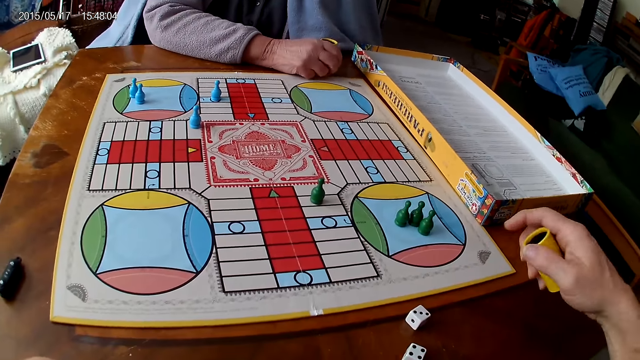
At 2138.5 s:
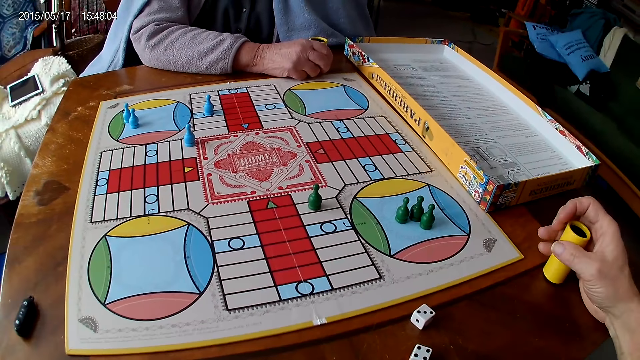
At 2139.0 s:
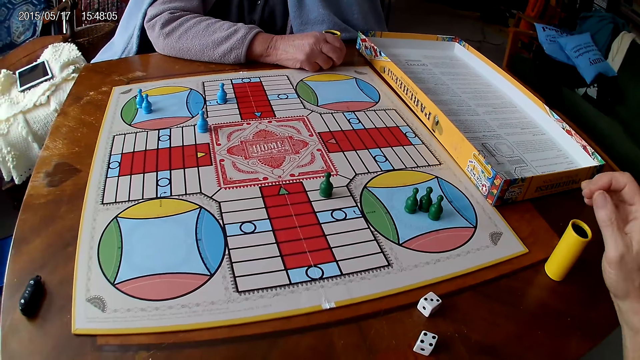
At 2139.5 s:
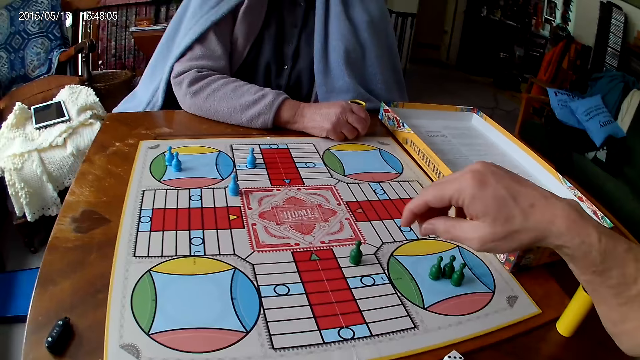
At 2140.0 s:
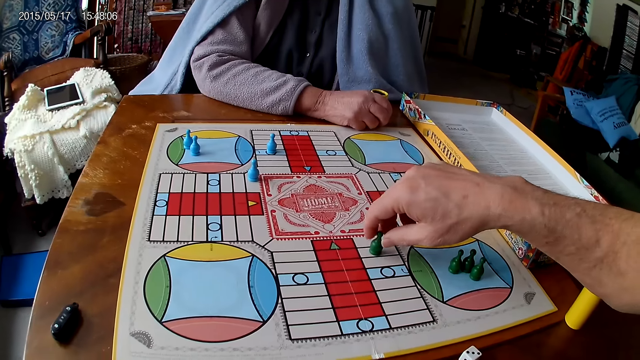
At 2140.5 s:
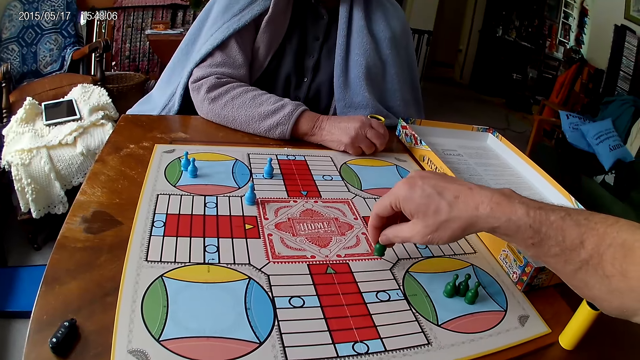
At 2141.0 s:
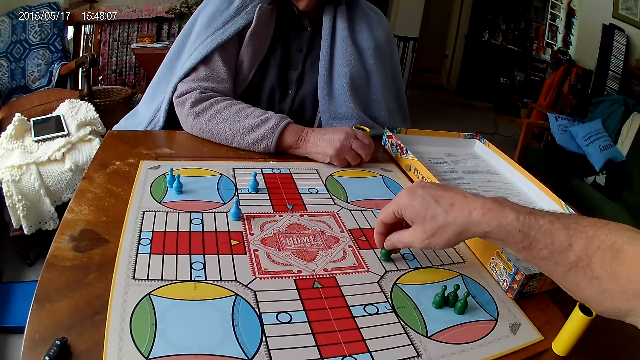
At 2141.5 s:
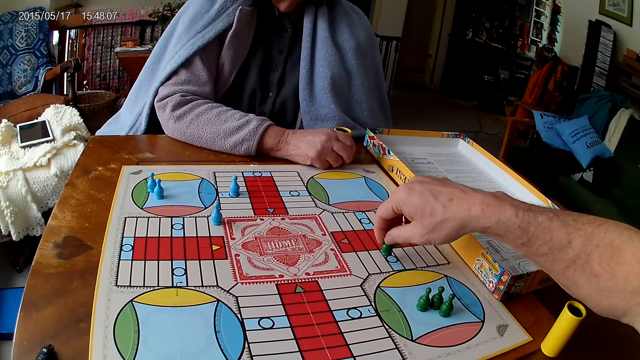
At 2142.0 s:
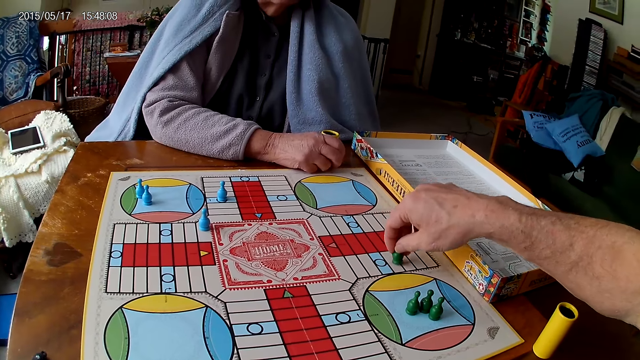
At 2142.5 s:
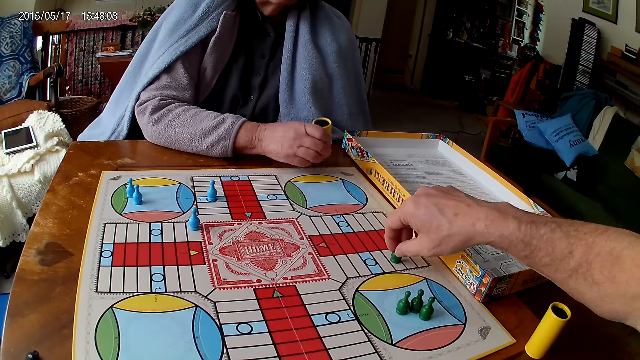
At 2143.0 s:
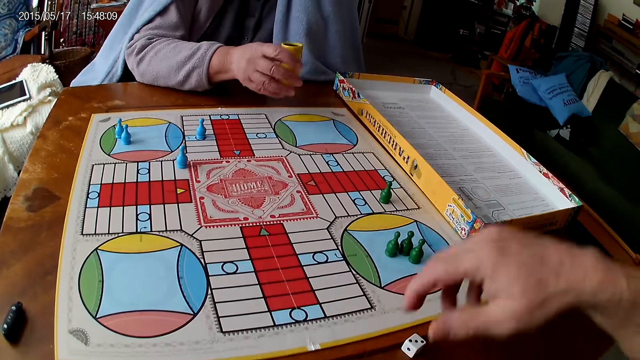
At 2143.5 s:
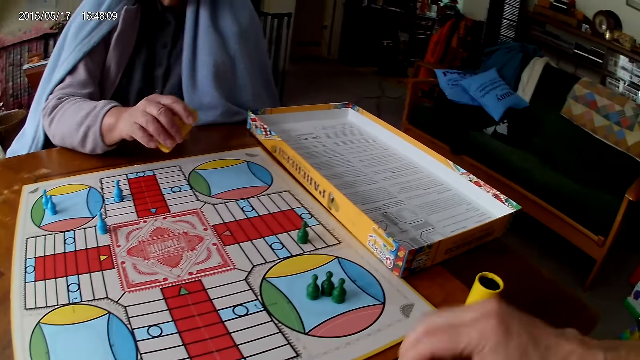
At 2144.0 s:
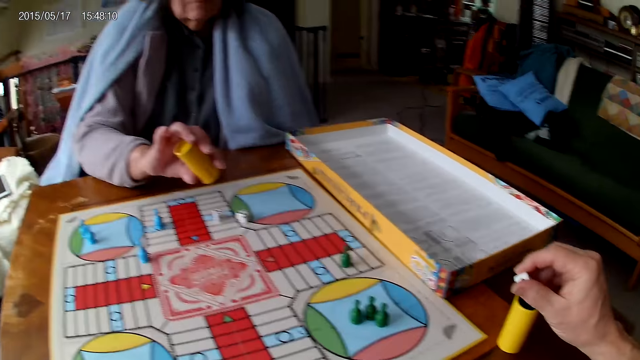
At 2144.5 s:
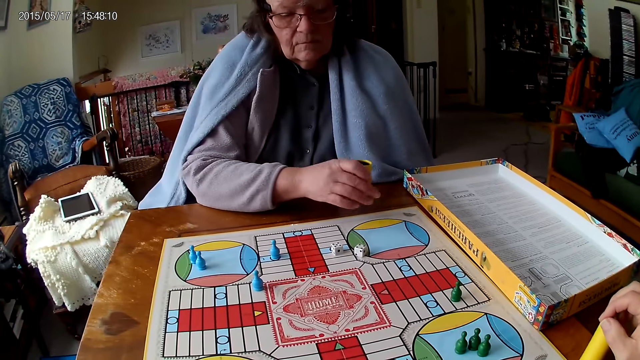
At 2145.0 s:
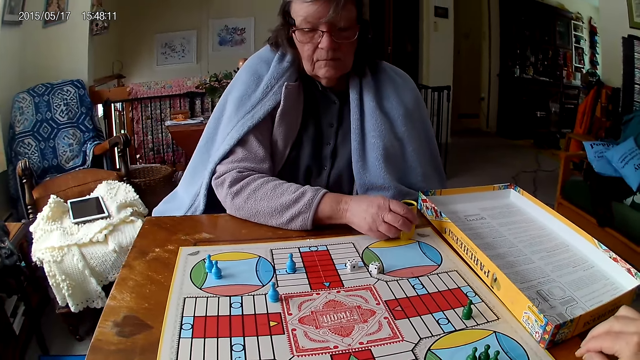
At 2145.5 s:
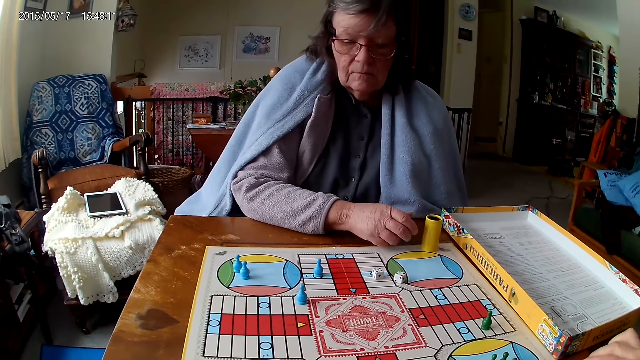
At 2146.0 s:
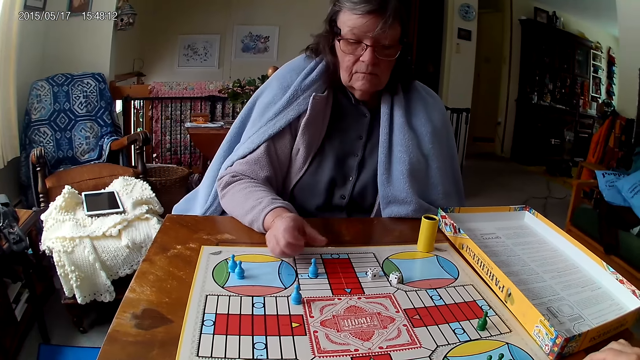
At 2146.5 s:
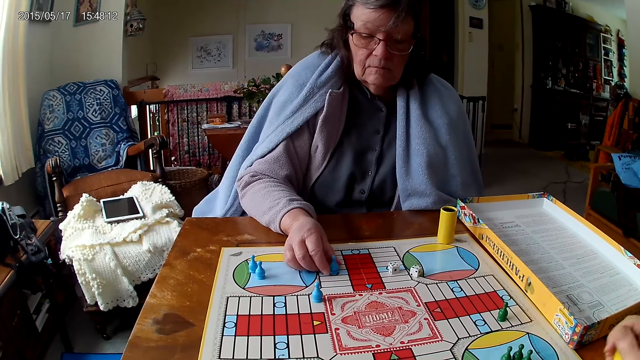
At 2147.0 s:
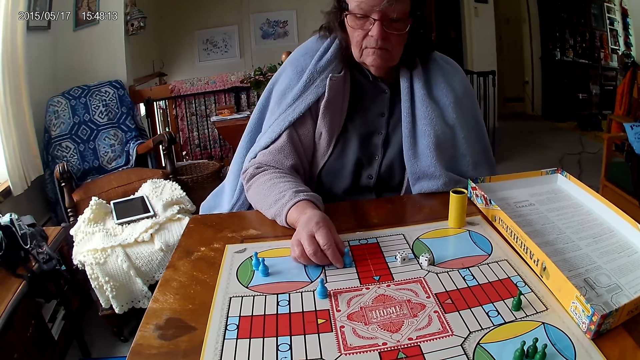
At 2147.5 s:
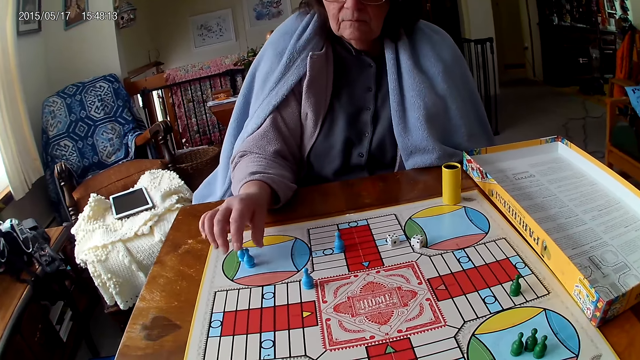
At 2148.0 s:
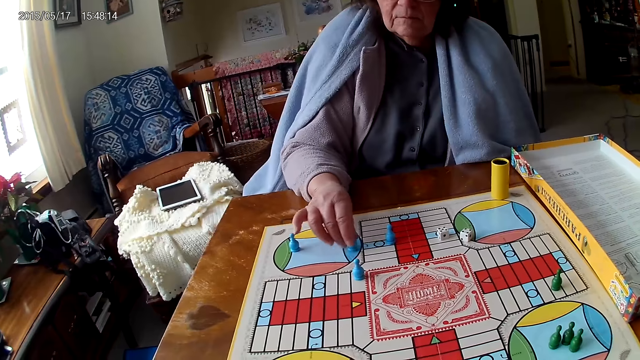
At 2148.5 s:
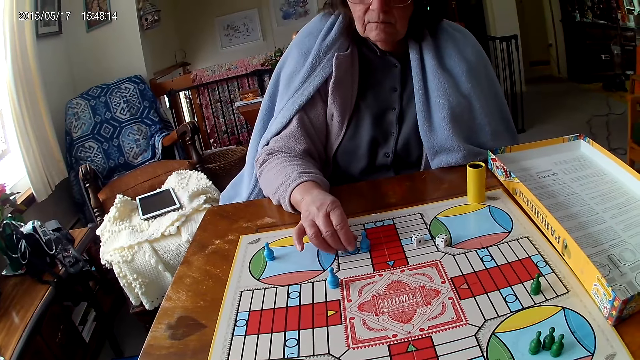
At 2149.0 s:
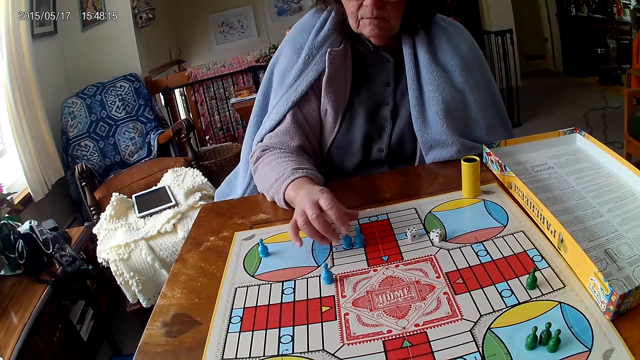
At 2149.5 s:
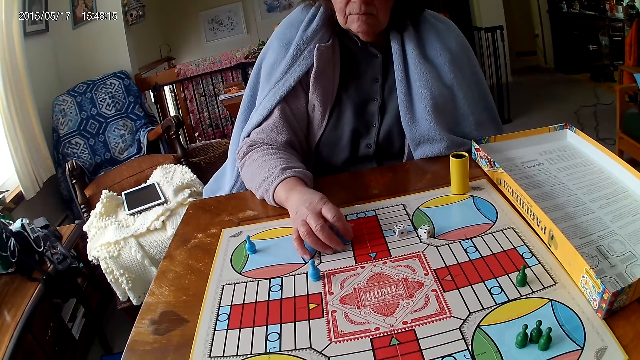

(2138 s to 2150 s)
The camera wearer drops his container on the table with his right hand. He counts spaces on the board with the chess. He moves a piece on the Ludo board with his right hand. A woman shakes her container with her right hand. The camera wearer places the chess on the board. He picks his dice from the Ludo board with his right hand. The woman drops the dice in her container on the Ludo board. The camera wearer drops the dice into his container. The woman drops her container on the table. The camera wearer grabs his container from the table with his right hand. The woman moves a piece on the Ludo board with her right hand. The woman moves another piece on the Ludo board with her right hand.

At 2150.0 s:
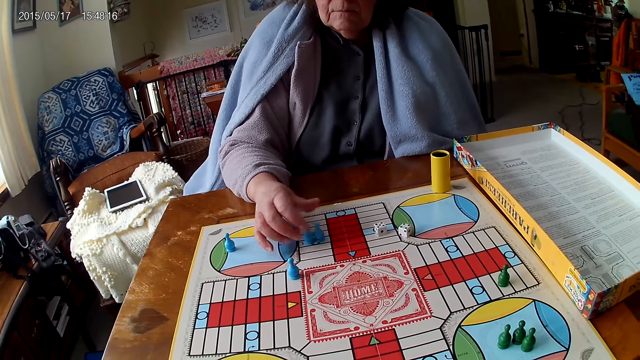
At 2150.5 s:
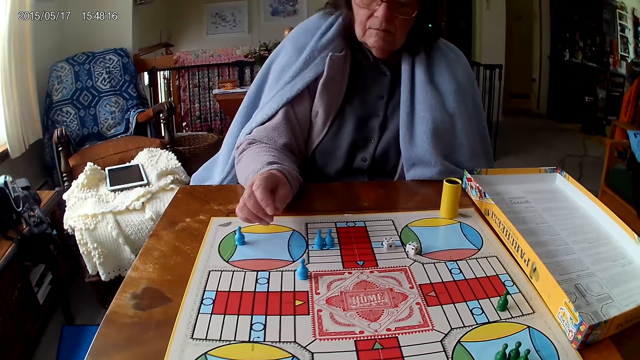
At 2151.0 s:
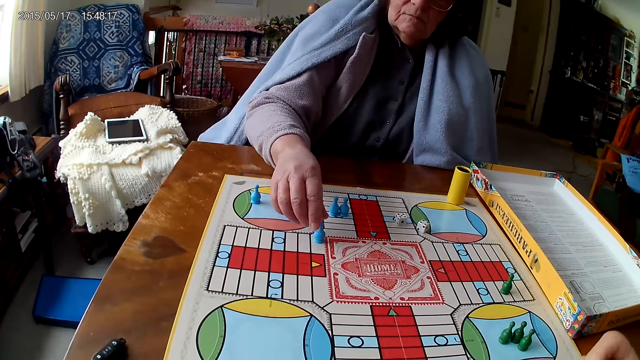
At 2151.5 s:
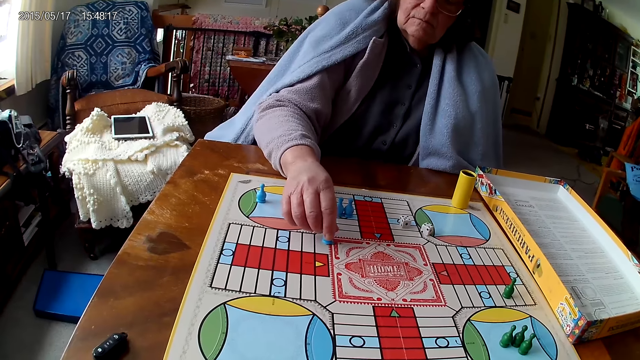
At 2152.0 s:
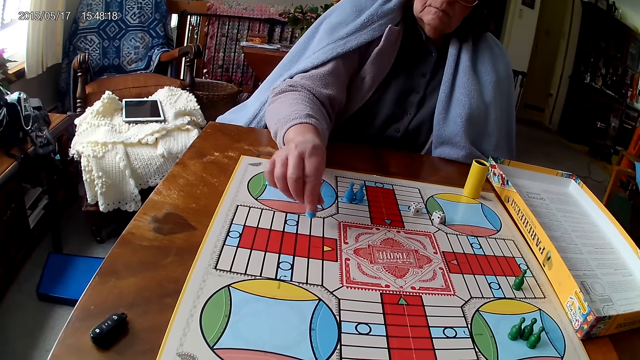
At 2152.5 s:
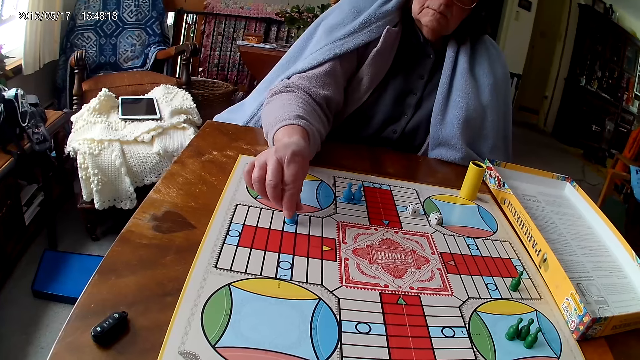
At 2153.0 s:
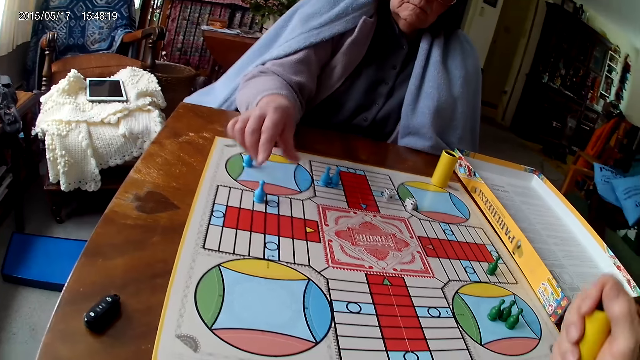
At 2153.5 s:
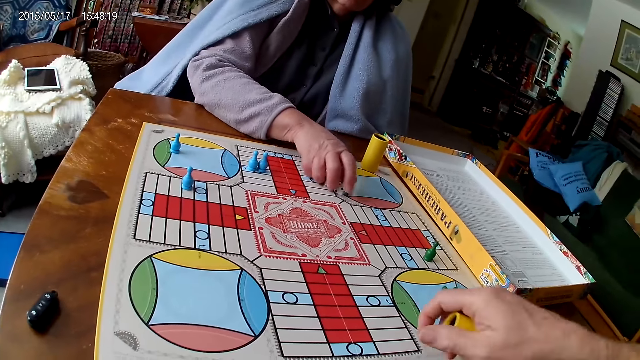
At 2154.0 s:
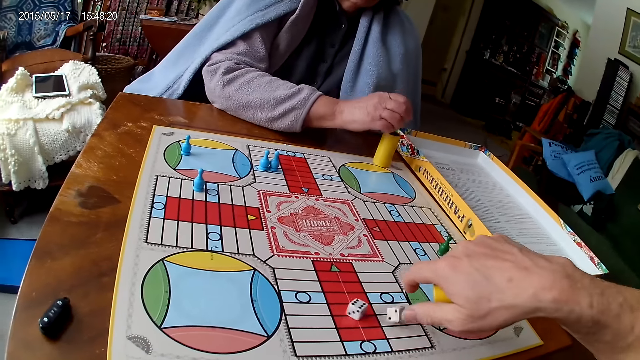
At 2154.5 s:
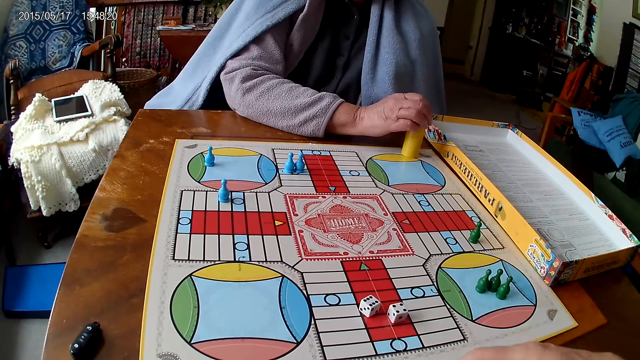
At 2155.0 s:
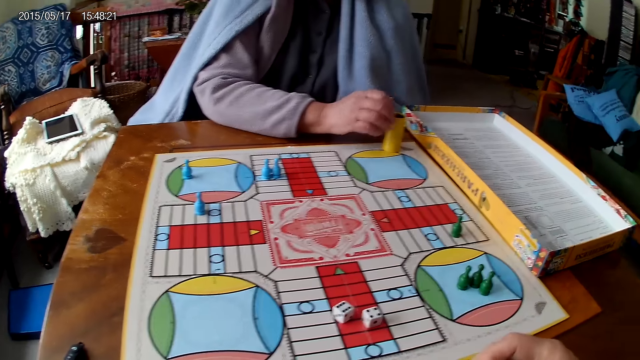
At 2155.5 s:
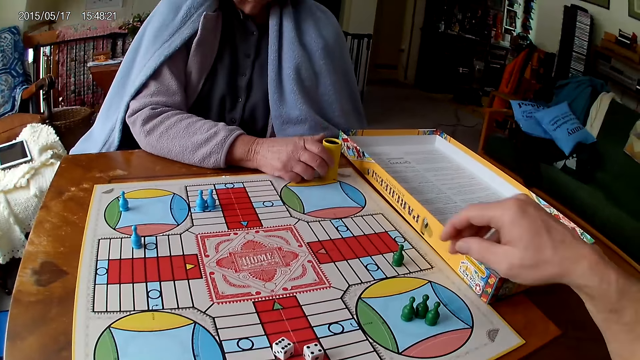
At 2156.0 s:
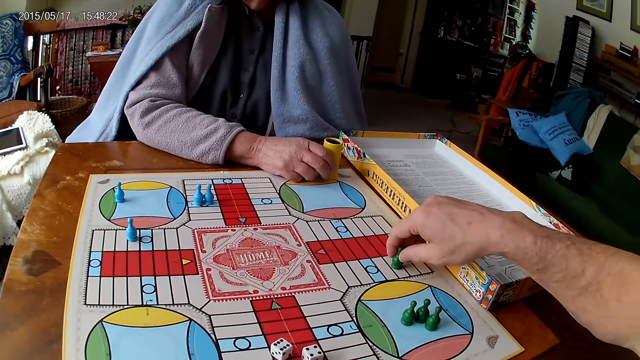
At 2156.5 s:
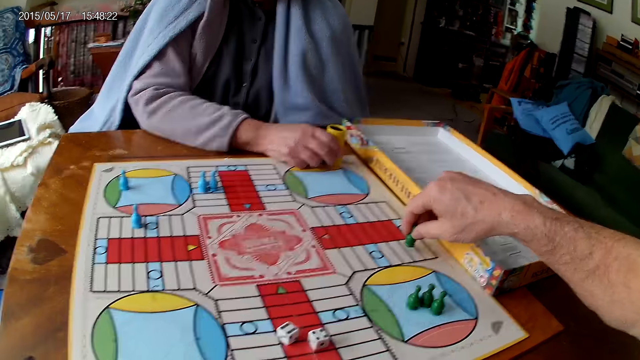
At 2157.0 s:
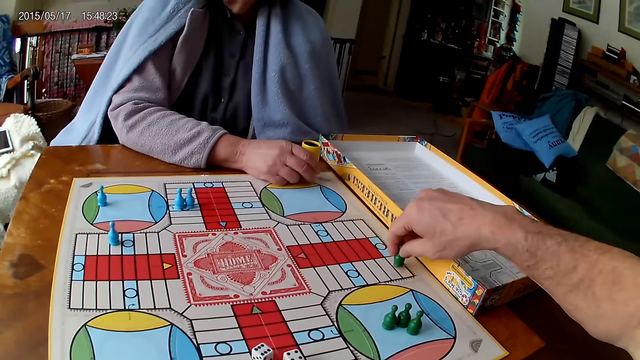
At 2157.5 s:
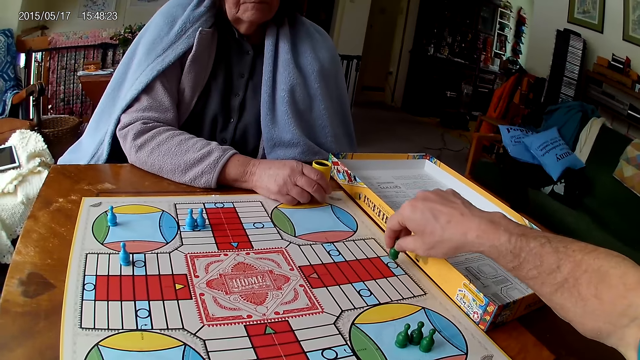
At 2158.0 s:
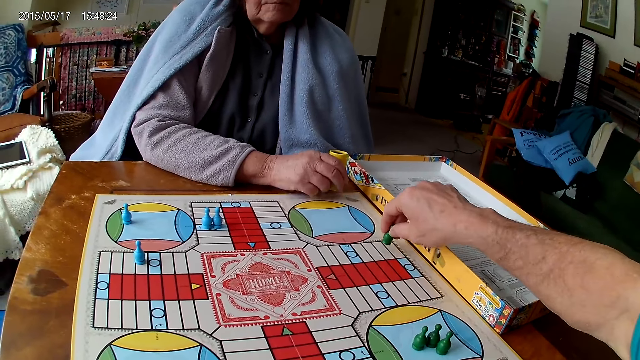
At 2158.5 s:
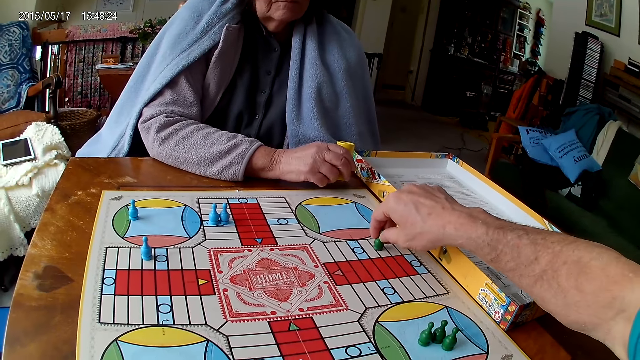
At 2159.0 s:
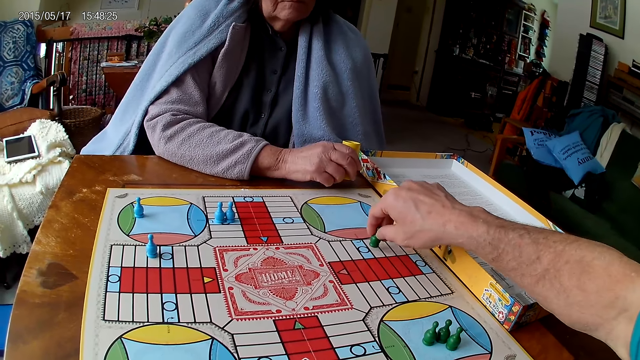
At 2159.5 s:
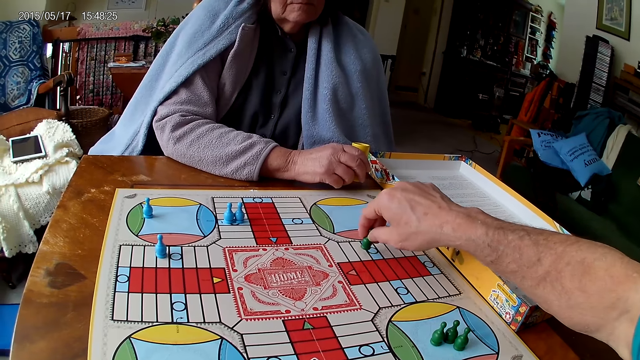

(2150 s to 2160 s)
A woman moves another piece on the Ludo board with her right hand. The camera wearer shakes his container with his right hand. The woman counts spaces on the board with the chess. The woman picks her dice from the Ludo board with her right hand. The camera wearer drops the dice in his container on the Ludo board. The woman drops the dice into her container. The camera wearer counts spaces on the board with the chess. He moves a piece on the Ludo board with his right hand. The woman holds her container with her right hand.
